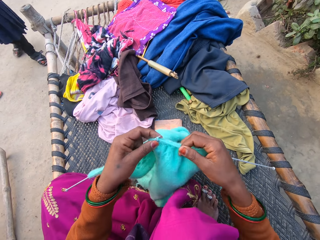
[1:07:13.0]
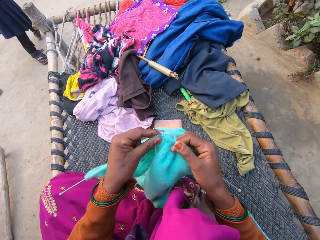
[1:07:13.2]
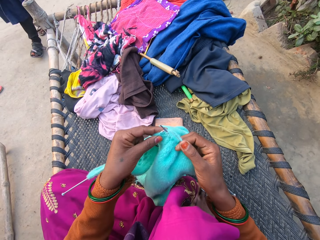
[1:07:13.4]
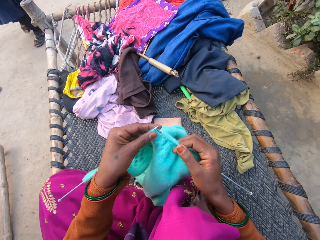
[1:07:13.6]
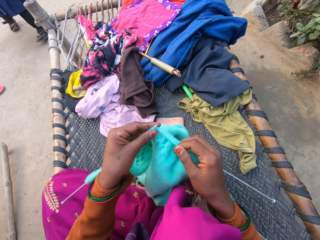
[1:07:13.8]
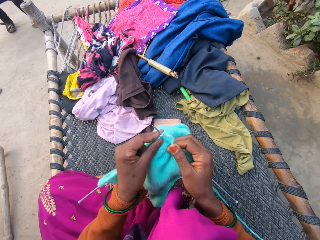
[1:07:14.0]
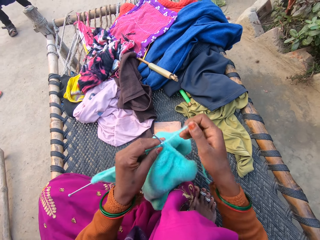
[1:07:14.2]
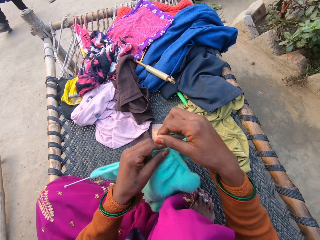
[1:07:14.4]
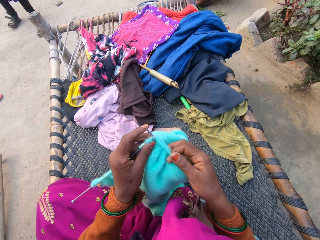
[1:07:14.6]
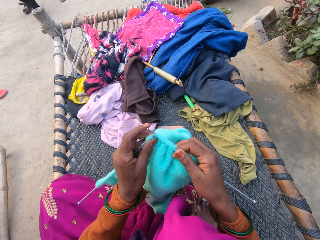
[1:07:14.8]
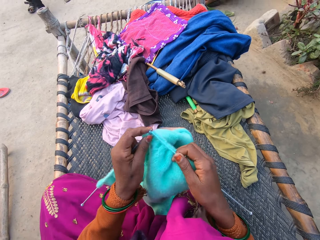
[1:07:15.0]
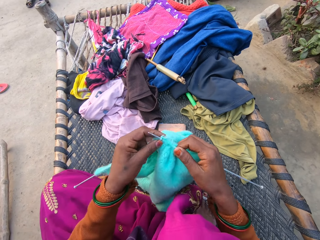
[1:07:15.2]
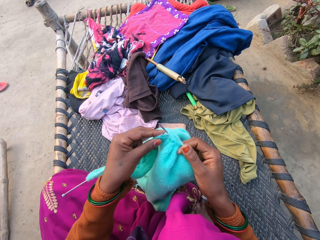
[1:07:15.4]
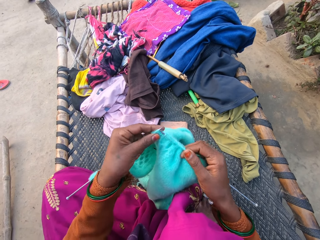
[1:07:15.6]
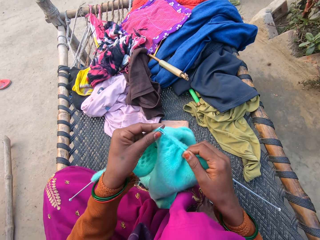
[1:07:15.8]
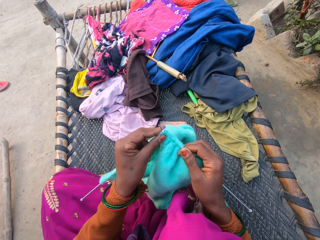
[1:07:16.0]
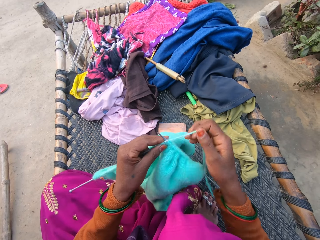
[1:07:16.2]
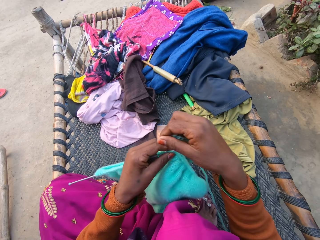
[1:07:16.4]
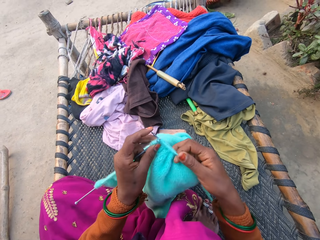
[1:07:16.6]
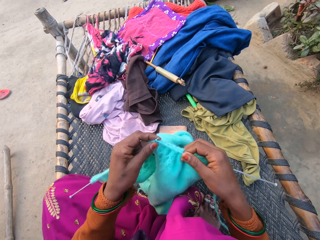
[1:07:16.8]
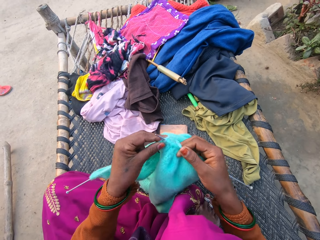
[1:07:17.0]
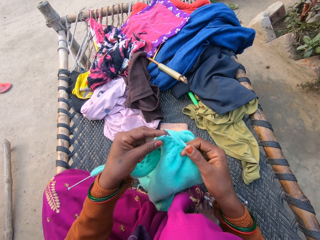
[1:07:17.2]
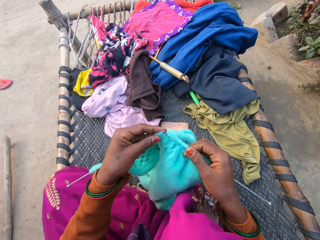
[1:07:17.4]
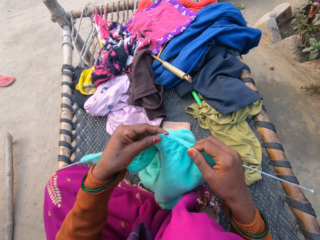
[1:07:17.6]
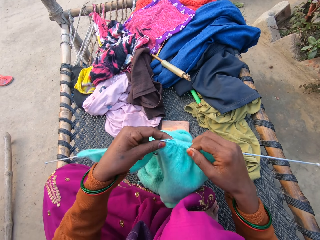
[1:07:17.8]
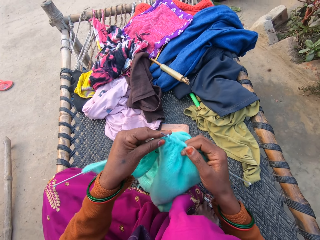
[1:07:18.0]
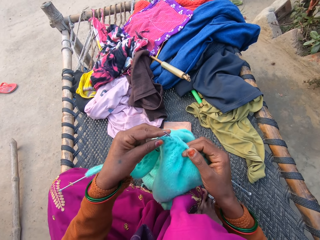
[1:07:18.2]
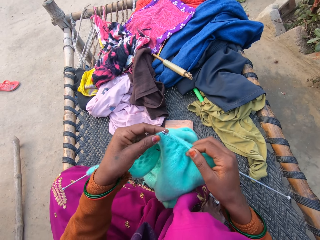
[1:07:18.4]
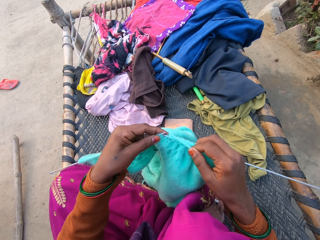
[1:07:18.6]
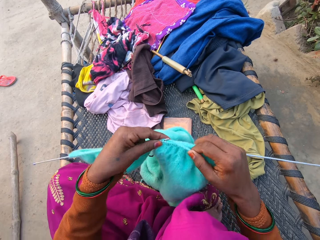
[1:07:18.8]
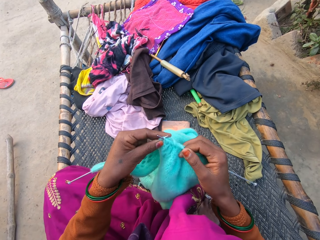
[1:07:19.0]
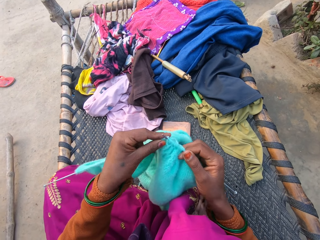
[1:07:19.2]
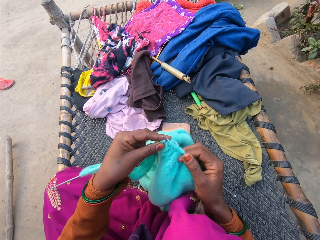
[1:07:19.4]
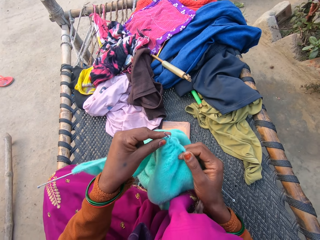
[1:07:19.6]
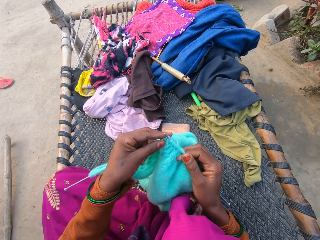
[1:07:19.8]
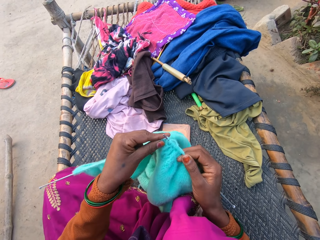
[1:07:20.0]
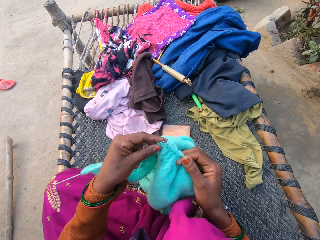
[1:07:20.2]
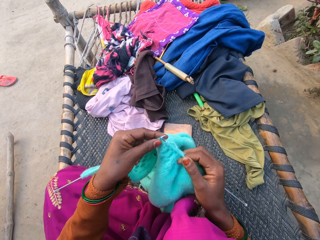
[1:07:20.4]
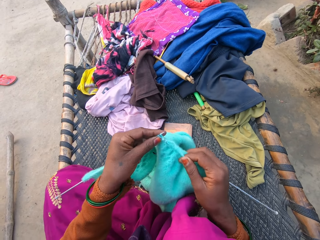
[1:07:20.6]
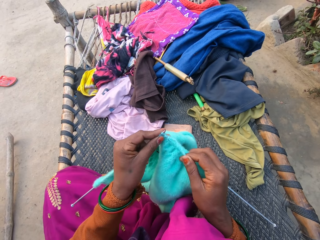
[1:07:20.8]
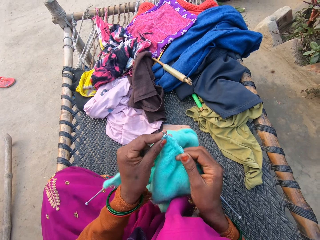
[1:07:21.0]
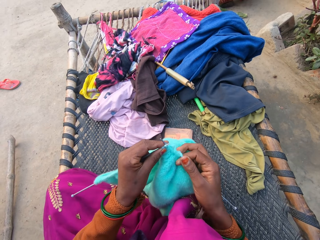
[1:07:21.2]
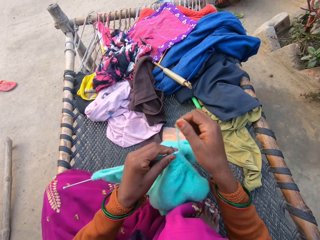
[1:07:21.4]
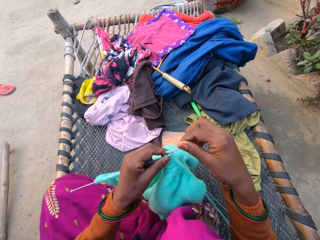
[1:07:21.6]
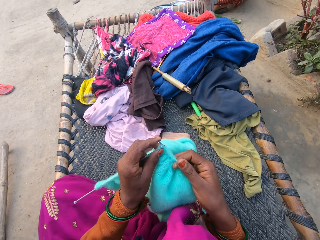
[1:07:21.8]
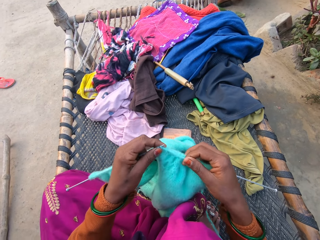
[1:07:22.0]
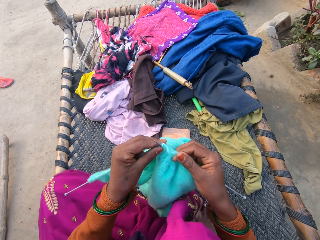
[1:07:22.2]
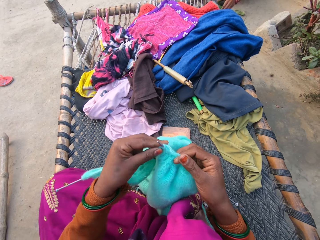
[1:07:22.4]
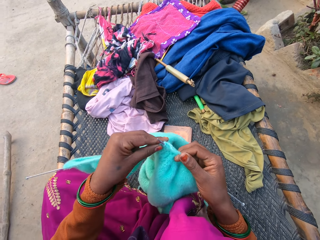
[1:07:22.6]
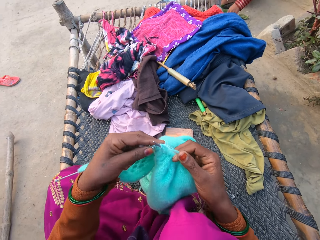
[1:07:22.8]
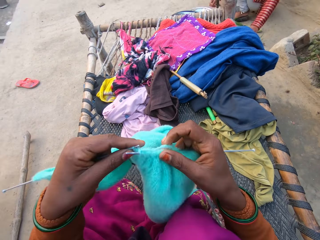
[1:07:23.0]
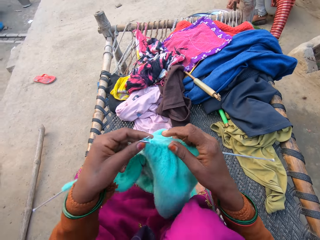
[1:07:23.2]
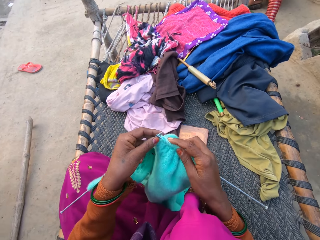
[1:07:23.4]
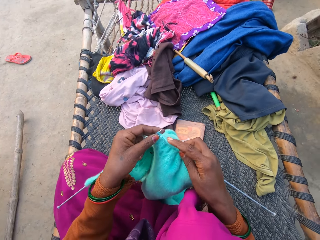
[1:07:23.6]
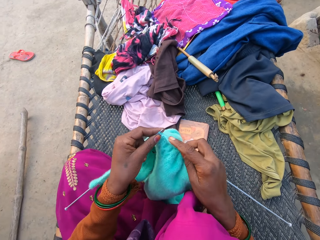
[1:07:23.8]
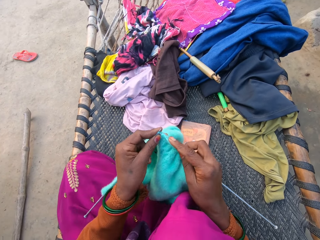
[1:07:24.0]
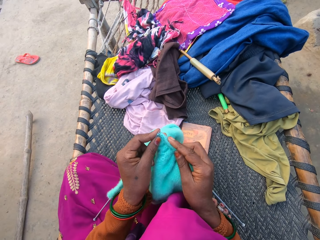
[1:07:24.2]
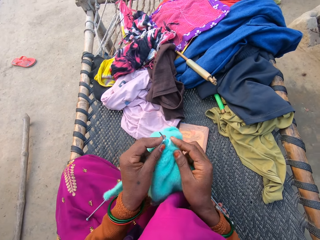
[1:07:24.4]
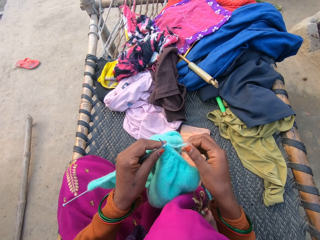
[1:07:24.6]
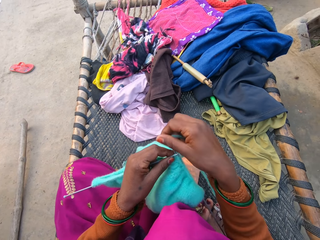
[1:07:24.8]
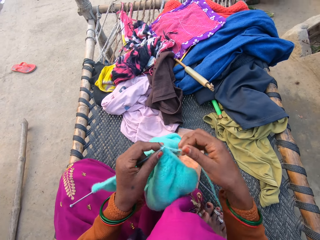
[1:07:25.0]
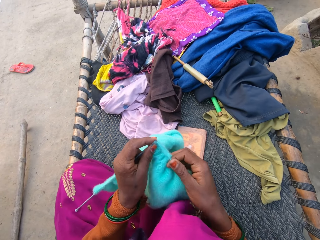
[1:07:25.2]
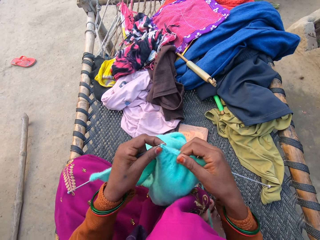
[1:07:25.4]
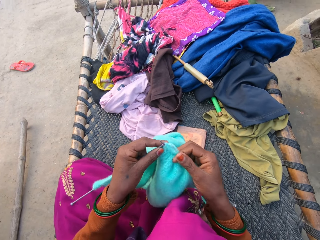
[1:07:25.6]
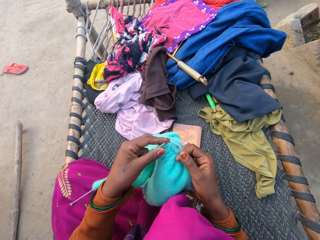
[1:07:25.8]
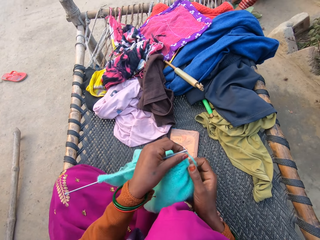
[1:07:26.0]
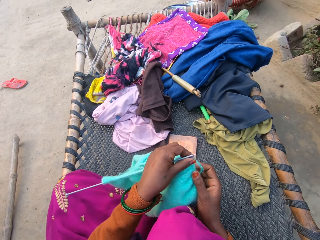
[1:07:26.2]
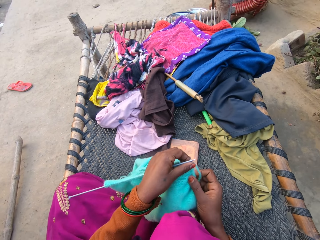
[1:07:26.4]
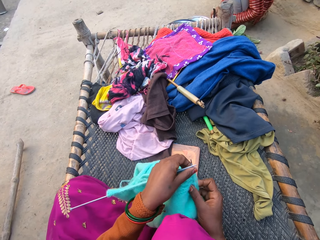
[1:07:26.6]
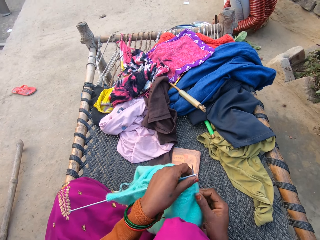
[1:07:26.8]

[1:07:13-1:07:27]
A girl does something.

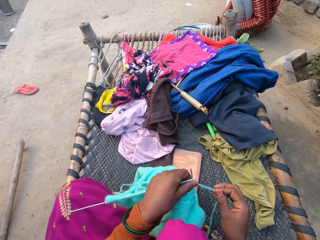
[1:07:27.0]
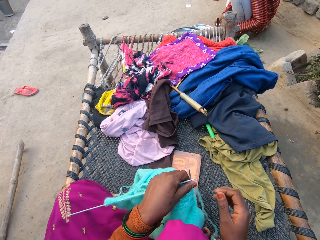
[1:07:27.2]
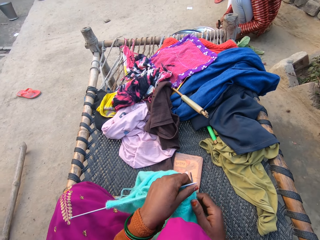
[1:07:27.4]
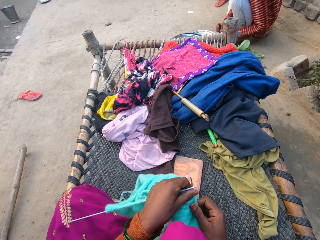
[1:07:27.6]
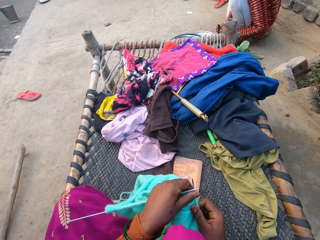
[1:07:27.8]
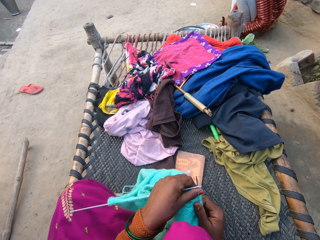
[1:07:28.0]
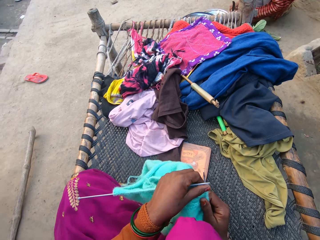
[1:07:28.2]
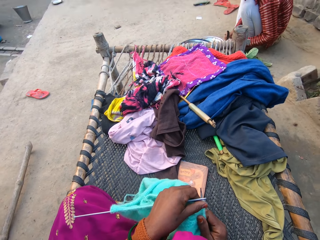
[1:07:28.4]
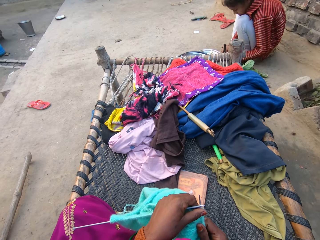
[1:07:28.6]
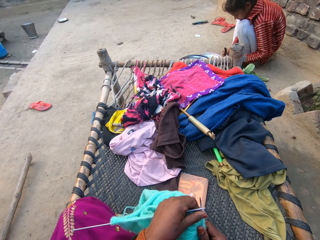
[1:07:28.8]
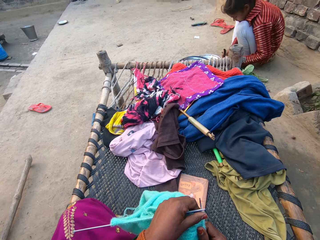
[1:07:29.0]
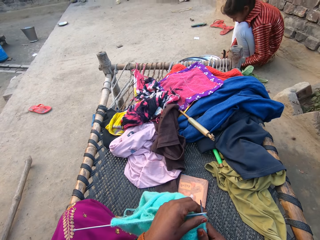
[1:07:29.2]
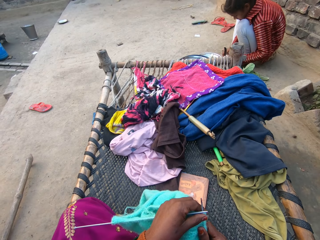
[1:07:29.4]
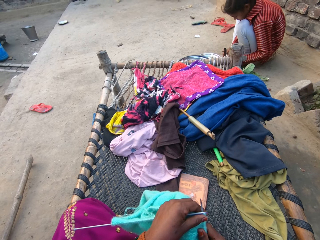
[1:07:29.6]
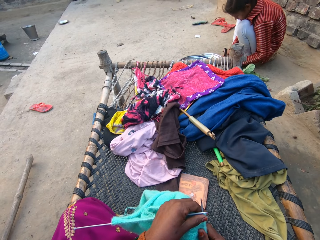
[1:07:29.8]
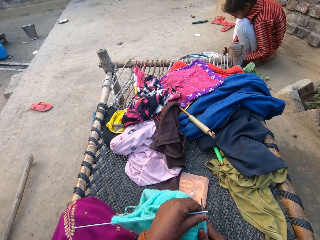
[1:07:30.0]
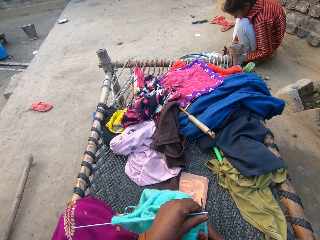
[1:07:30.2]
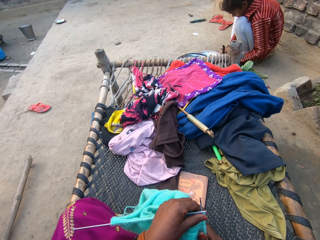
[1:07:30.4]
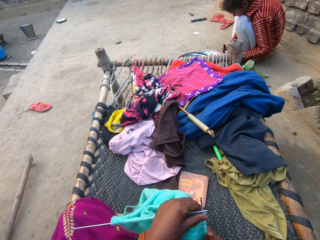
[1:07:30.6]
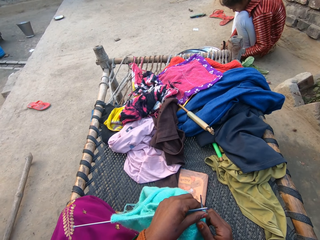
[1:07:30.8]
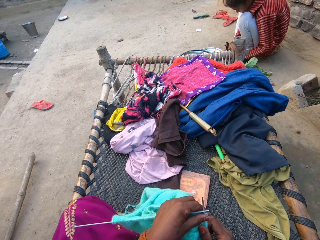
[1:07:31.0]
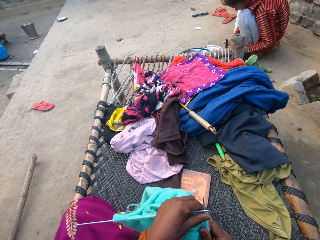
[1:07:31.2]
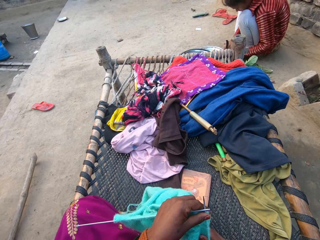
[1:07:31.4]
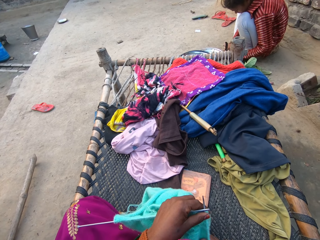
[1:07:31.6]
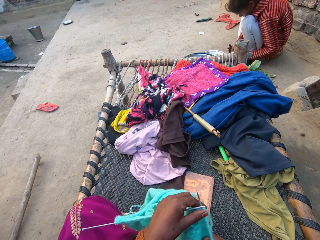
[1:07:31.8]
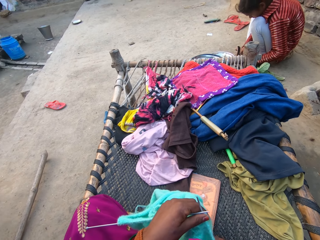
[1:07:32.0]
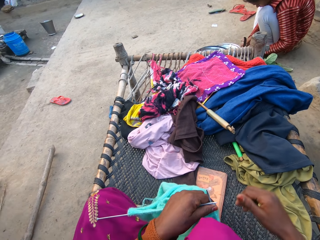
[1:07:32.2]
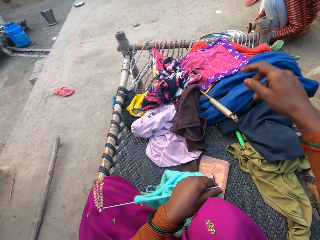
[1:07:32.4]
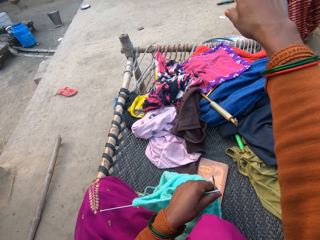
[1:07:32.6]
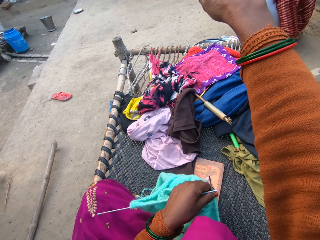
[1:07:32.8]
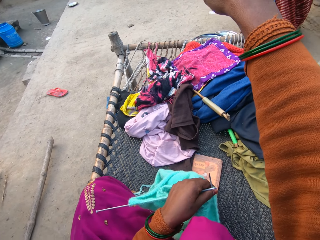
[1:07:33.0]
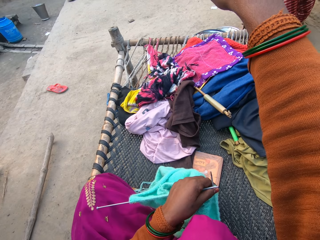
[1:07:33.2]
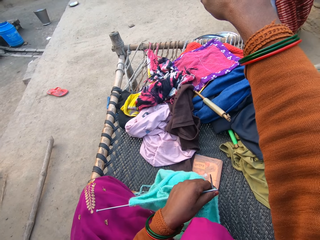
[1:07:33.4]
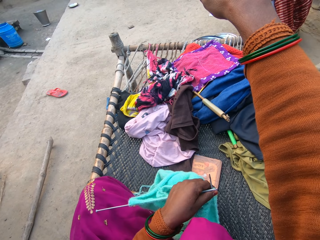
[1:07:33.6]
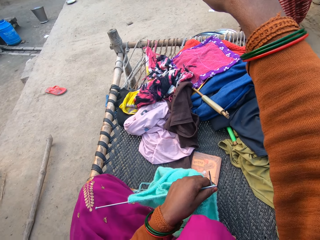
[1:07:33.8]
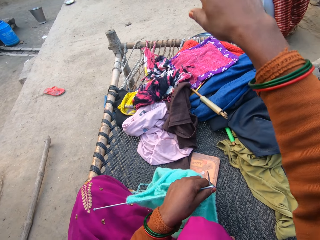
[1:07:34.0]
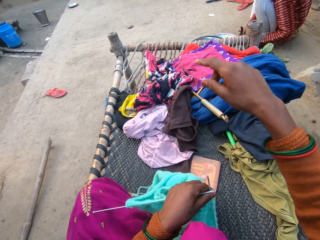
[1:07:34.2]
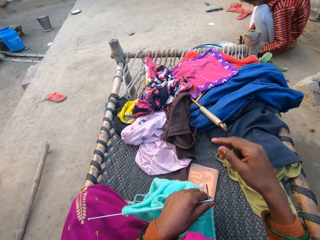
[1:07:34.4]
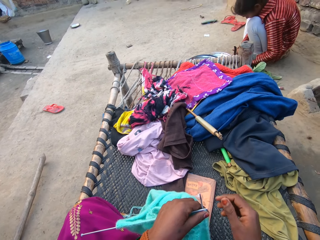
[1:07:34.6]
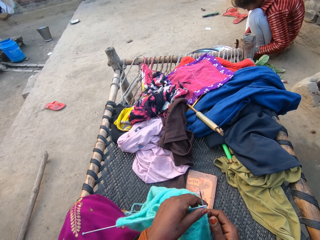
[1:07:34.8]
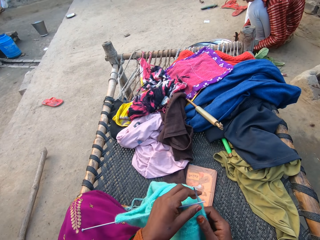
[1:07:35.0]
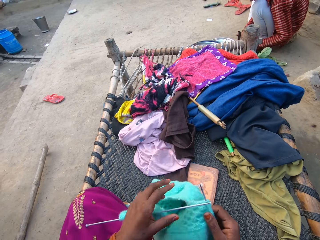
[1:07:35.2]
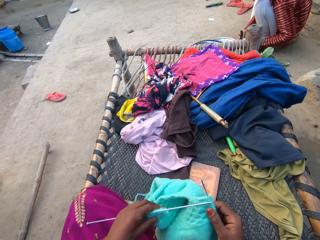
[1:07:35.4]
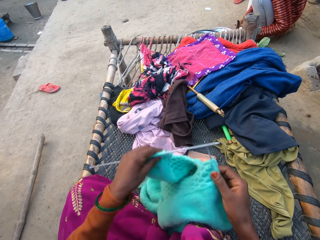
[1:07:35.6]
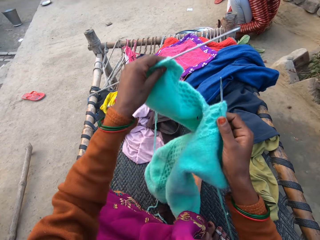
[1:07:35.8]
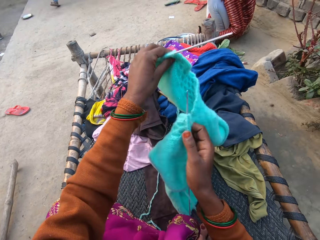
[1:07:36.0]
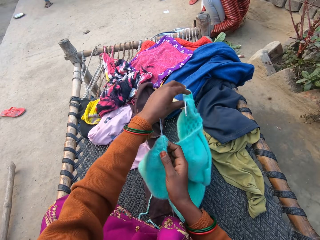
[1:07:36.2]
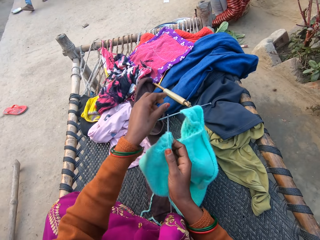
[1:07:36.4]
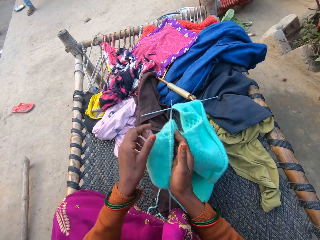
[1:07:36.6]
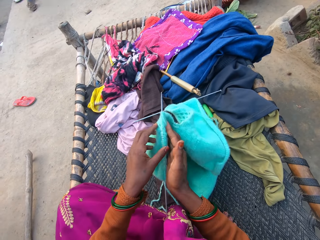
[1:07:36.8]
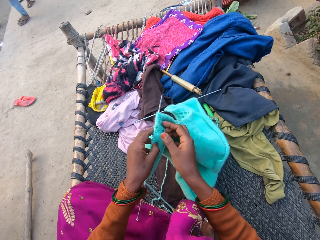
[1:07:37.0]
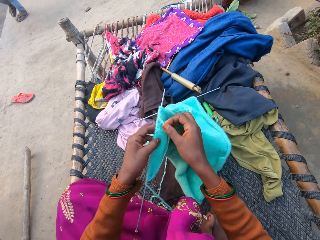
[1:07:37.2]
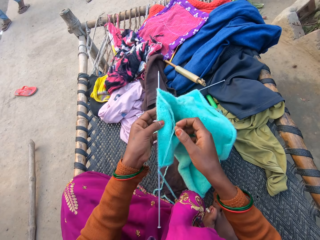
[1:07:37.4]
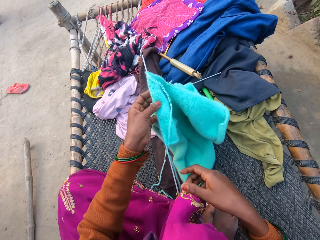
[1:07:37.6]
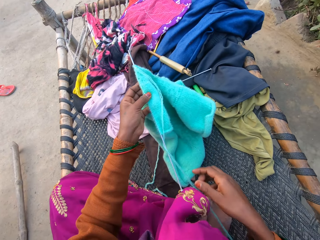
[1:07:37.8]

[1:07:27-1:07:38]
The camera wearer pauses. A woman squats on the floor. The camera wearer stretches her right hand up. She lowers her right hand down. She holds the crochet. She adjusts the sweater in both hands. She turns a fabric.
